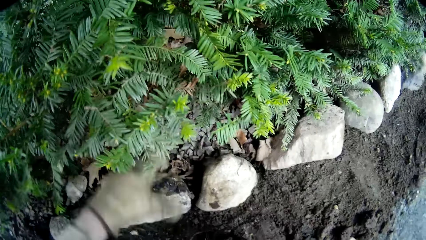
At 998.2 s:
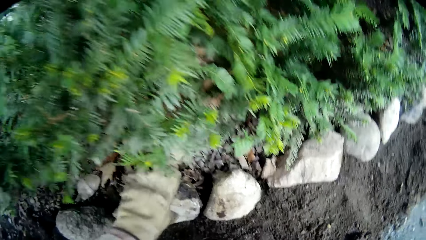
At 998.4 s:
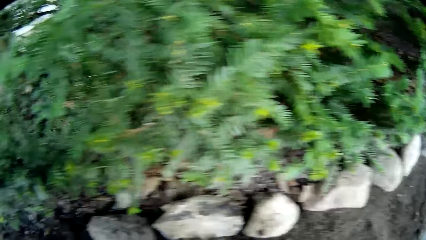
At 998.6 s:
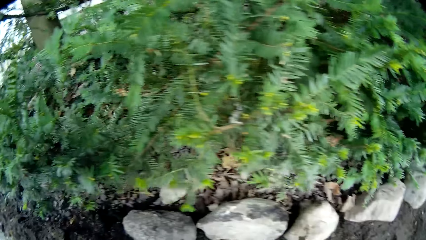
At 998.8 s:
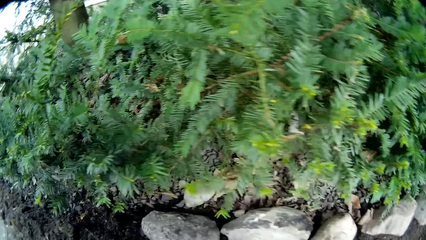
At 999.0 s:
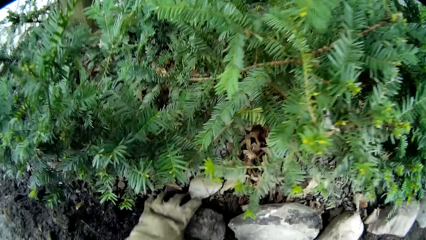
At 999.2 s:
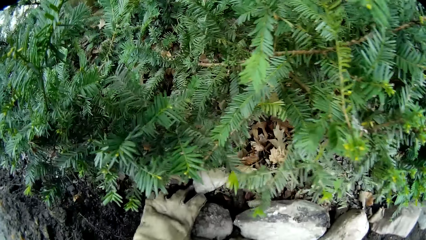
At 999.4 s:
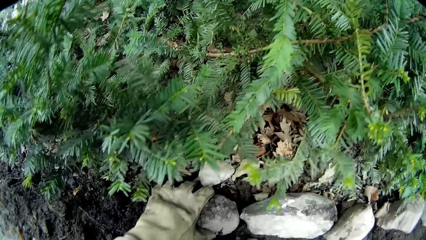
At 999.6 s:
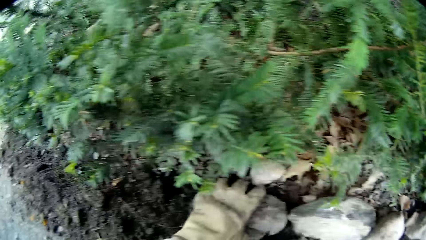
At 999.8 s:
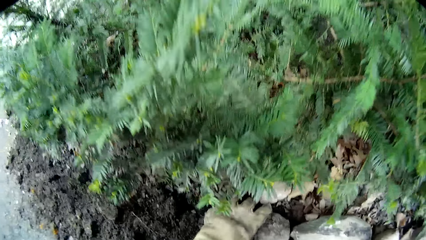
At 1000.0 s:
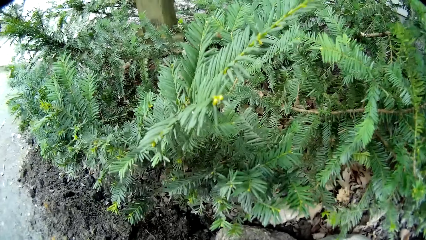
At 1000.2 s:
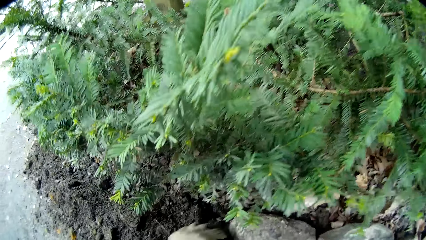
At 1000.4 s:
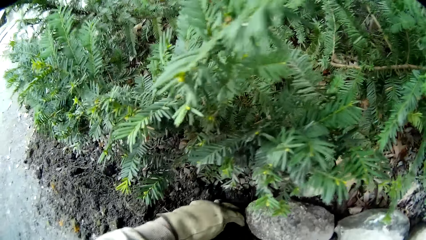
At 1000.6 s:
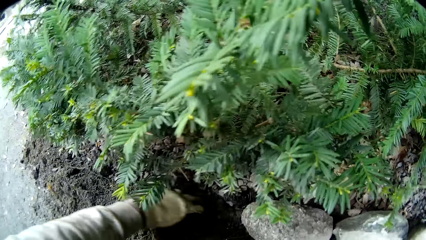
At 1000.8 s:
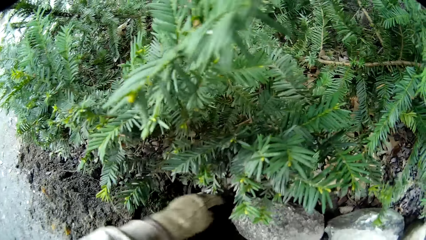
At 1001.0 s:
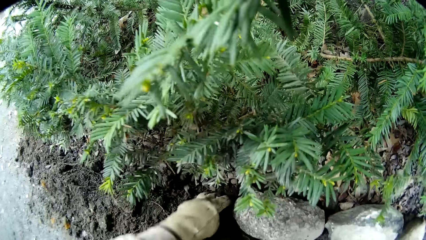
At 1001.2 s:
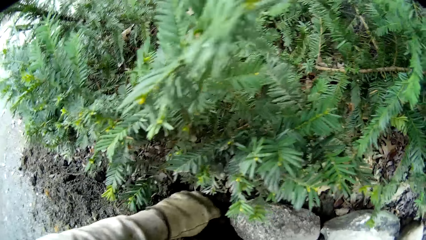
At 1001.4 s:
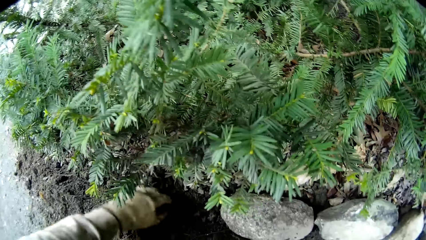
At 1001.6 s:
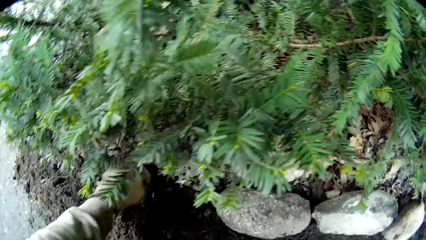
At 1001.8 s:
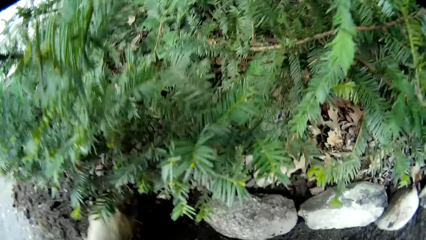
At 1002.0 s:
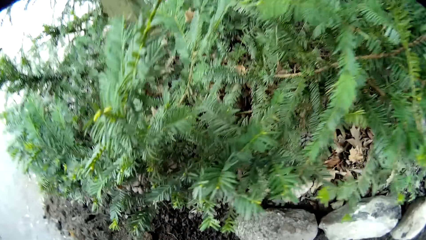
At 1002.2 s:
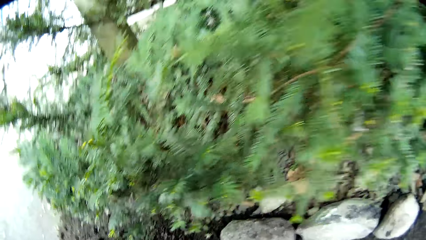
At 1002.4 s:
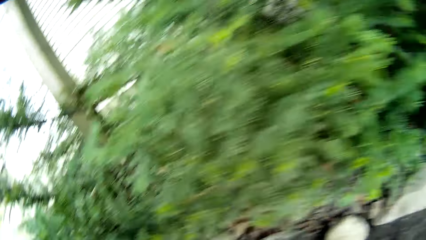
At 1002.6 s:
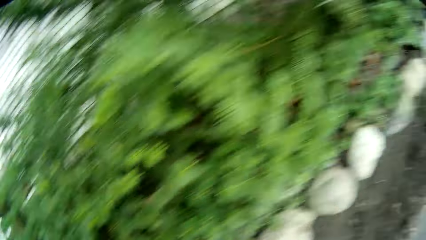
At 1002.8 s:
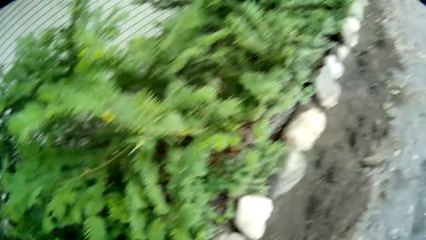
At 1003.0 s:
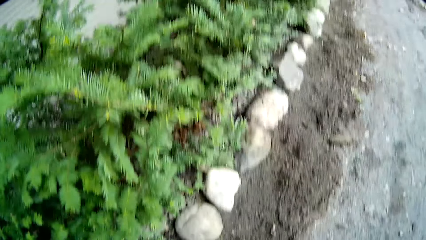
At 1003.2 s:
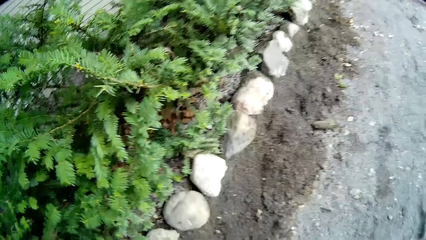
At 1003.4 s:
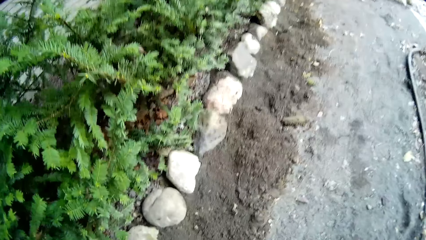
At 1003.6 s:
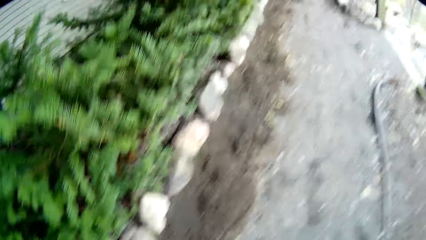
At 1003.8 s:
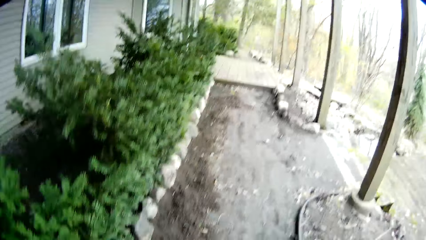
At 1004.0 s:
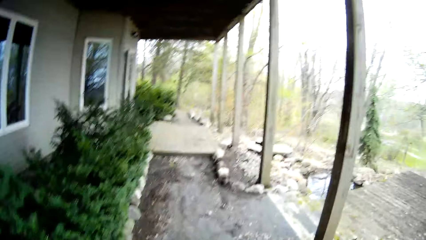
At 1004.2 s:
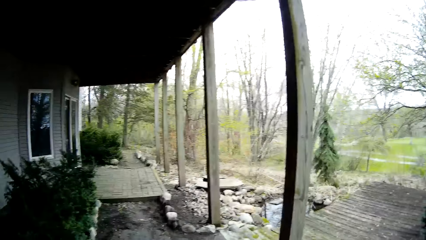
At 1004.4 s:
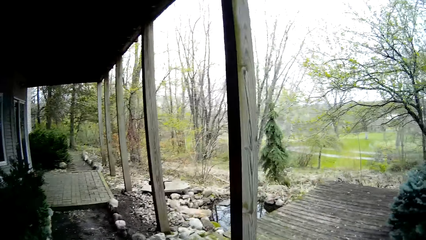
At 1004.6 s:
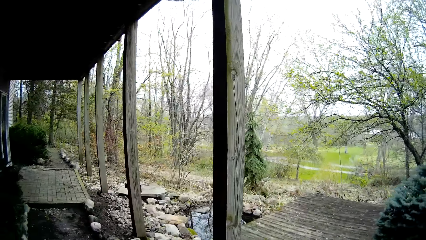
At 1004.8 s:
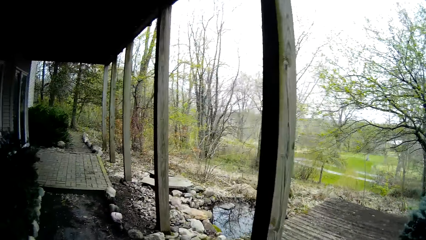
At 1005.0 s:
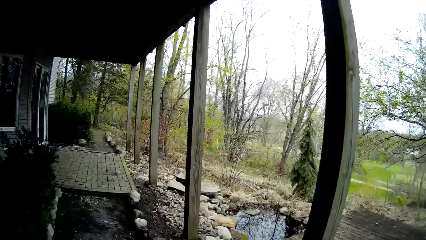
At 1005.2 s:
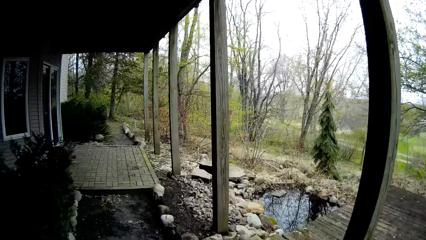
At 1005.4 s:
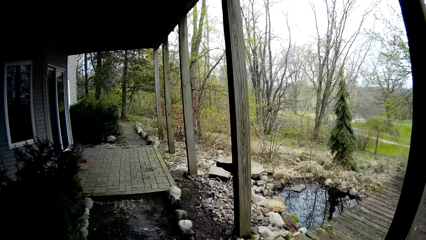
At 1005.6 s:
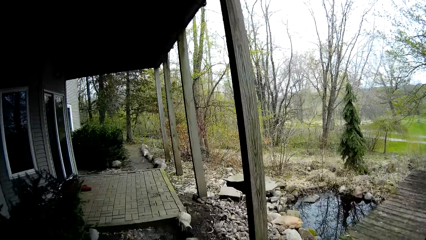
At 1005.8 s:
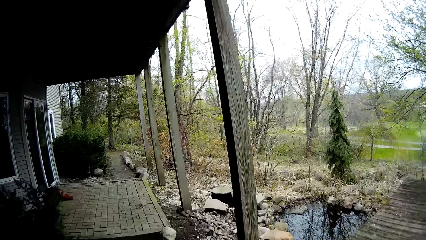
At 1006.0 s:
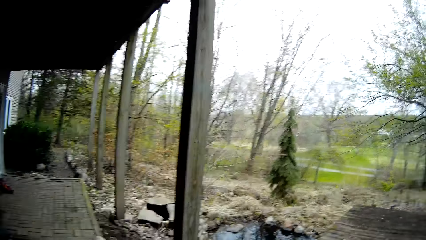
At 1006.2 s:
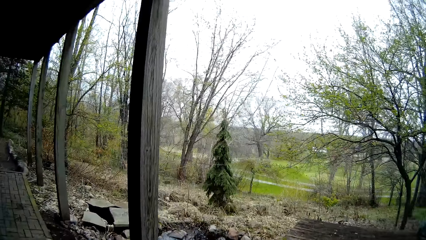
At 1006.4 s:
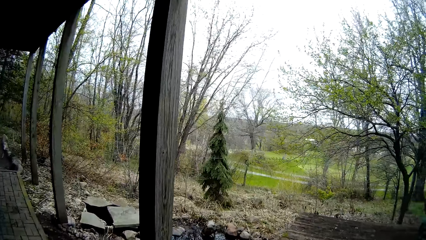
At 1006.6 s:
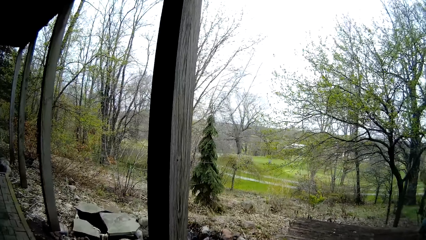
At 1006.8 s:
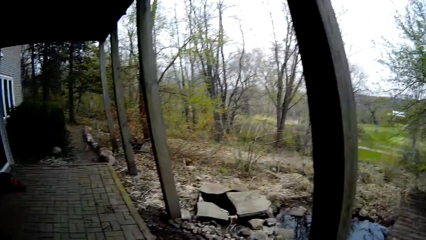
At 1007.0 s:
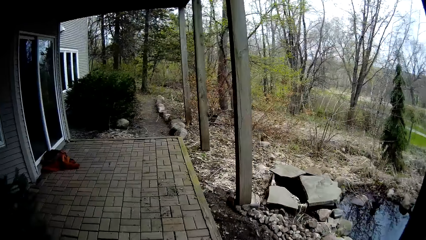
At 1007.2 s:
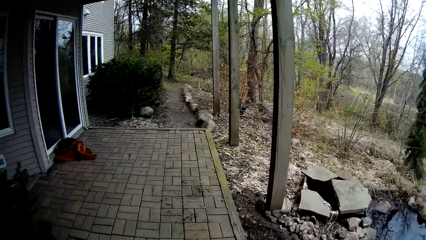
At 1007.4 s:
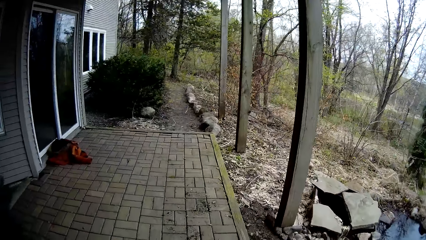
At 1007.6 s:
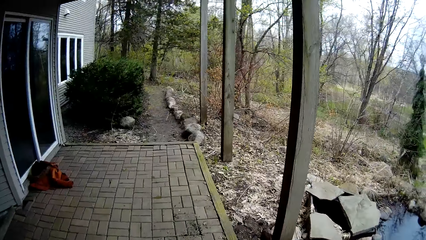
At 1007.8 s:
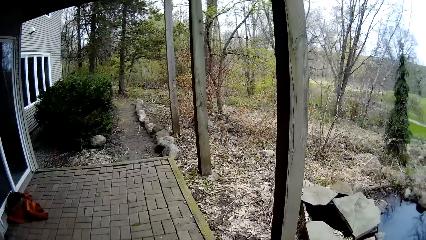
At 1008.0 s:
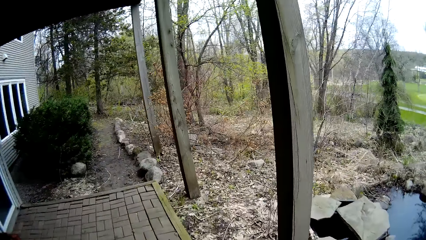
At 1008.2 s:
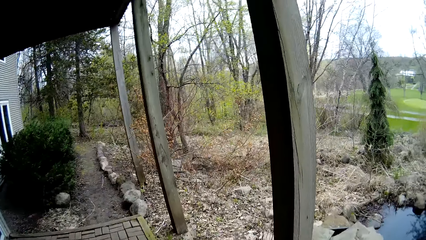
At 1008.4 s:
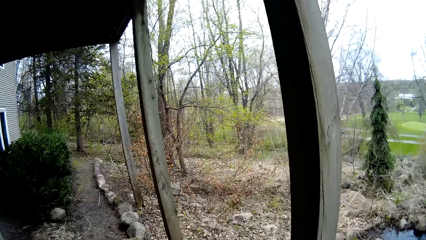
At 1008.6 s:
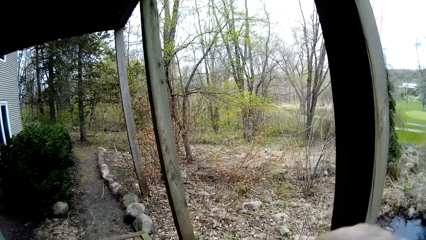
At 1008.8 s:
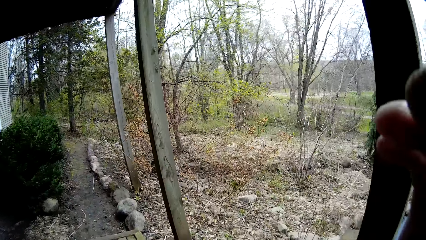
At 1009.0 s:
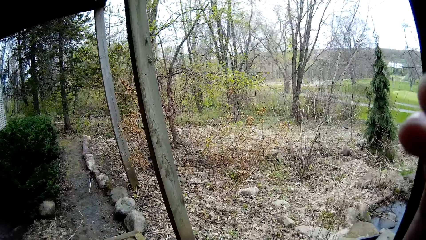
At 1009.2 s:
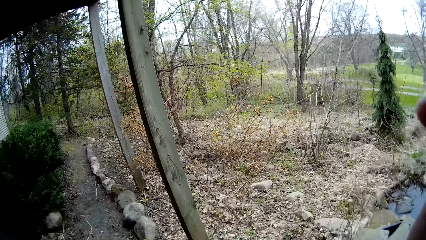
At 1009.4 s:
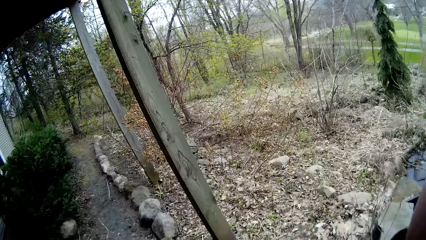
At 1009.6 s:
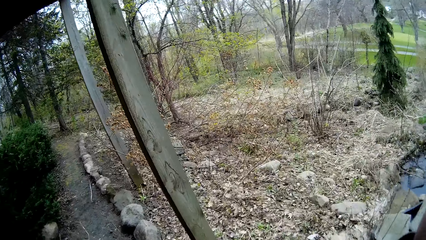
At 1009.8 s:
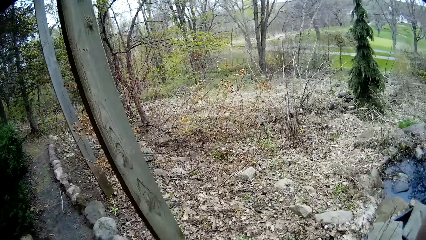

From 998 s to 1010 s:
The camera wearer touches the rock on the floor with his left hand. He adjusts the rock on the floor with his left hand. He adjusts a portion of soil with his right hand. He shakes the stone. He adjusts a portion of soil with his left hand. He scoops soil on the ground. He walks towards the backyard. He walks in the compound.
